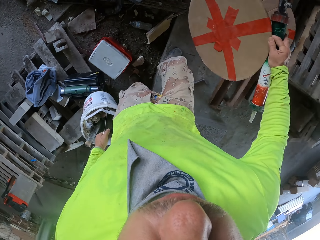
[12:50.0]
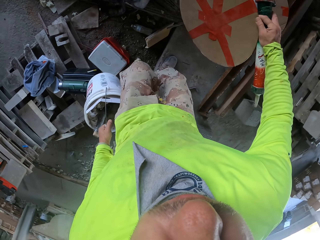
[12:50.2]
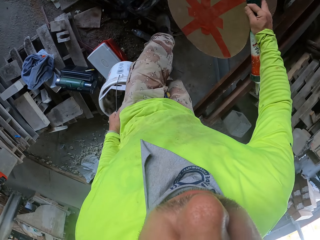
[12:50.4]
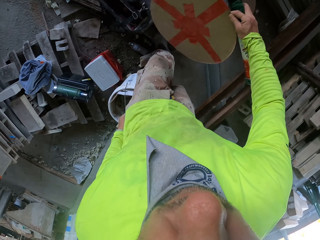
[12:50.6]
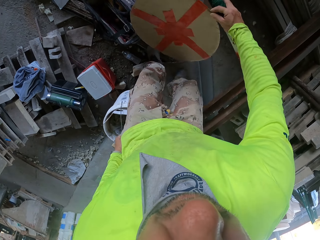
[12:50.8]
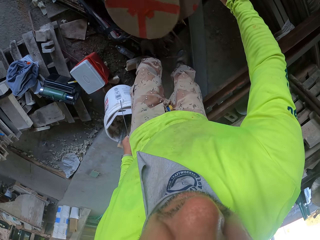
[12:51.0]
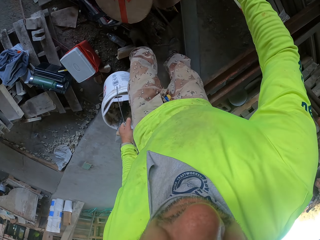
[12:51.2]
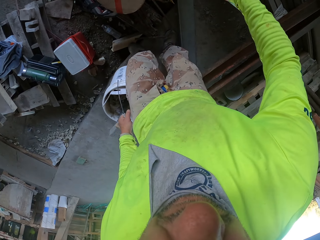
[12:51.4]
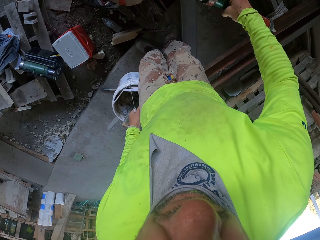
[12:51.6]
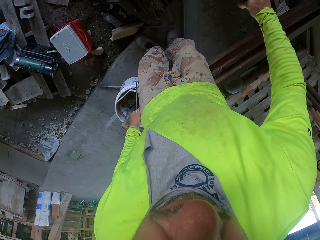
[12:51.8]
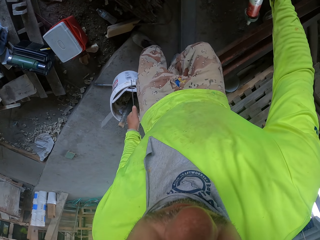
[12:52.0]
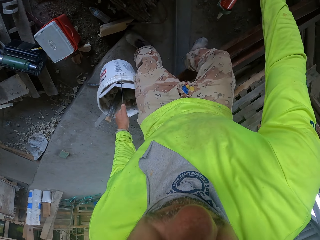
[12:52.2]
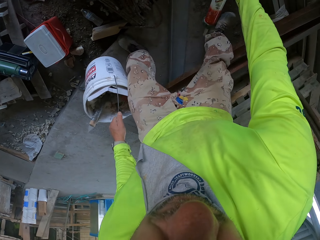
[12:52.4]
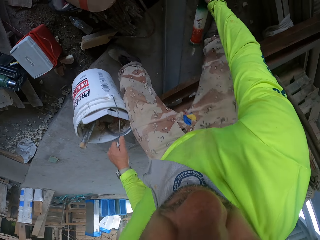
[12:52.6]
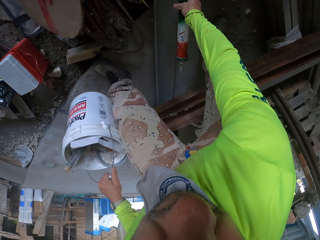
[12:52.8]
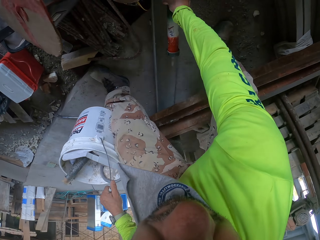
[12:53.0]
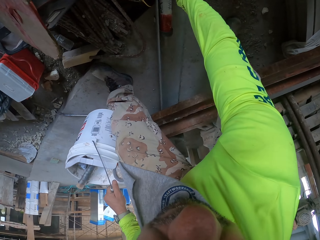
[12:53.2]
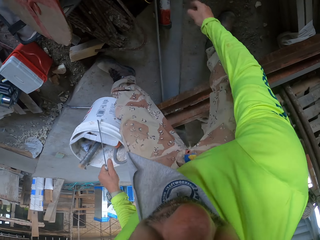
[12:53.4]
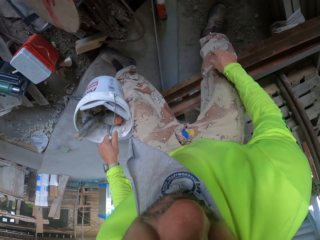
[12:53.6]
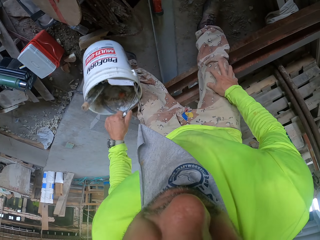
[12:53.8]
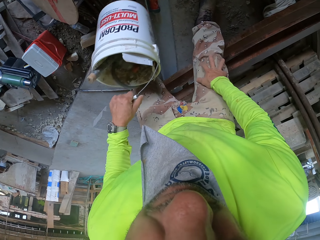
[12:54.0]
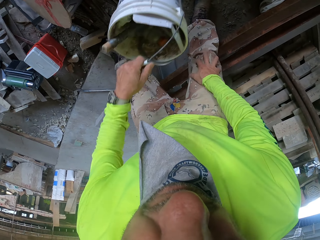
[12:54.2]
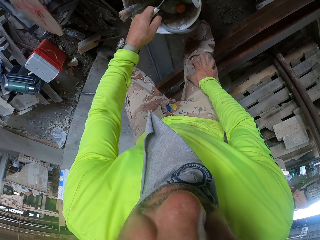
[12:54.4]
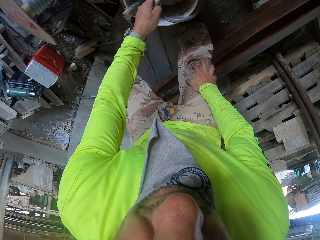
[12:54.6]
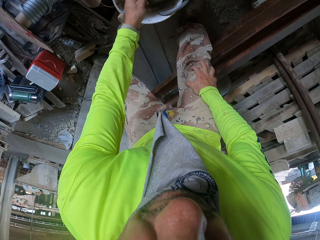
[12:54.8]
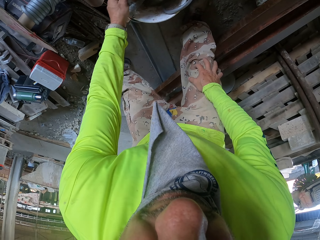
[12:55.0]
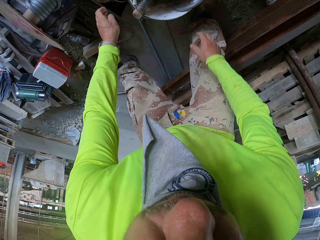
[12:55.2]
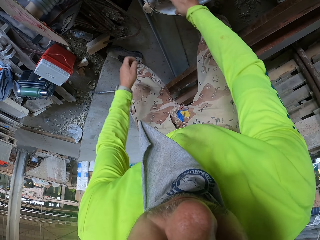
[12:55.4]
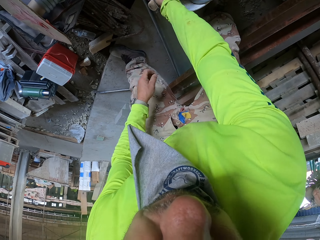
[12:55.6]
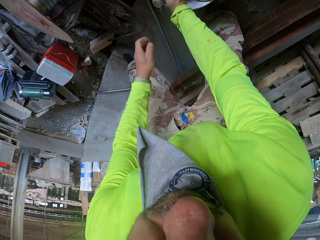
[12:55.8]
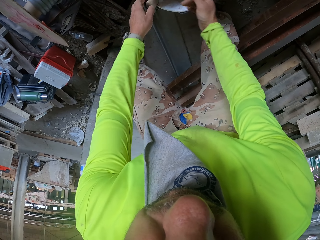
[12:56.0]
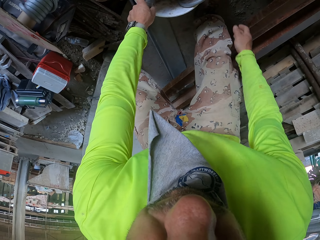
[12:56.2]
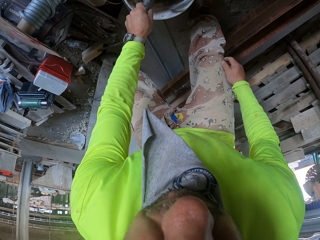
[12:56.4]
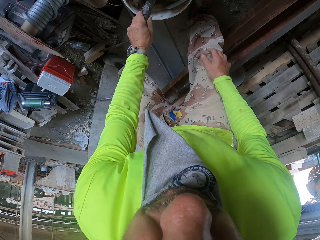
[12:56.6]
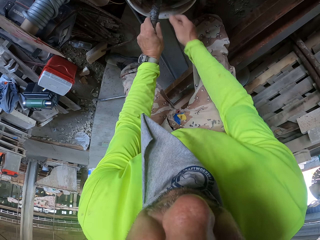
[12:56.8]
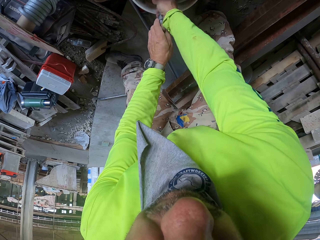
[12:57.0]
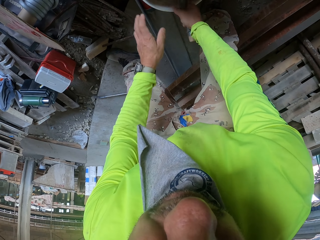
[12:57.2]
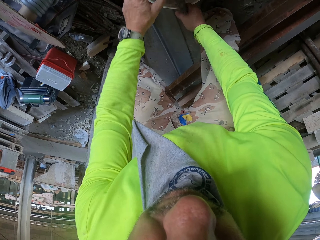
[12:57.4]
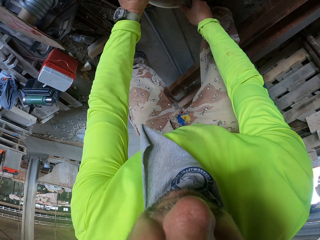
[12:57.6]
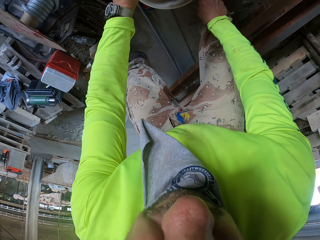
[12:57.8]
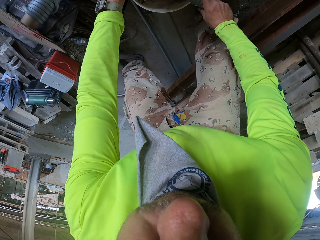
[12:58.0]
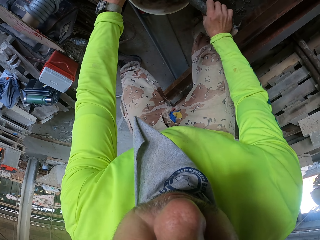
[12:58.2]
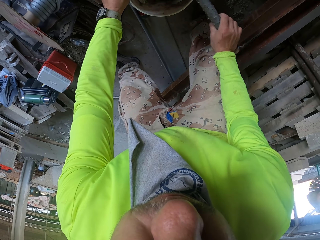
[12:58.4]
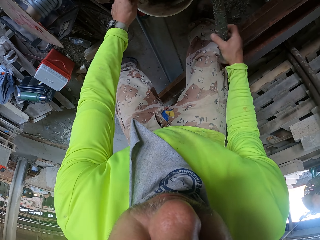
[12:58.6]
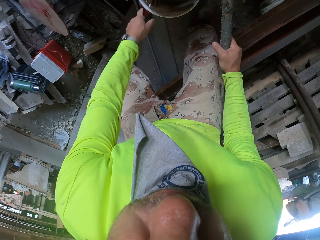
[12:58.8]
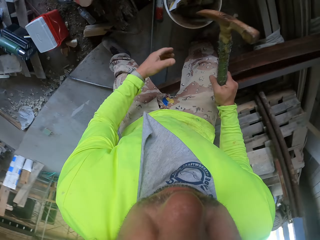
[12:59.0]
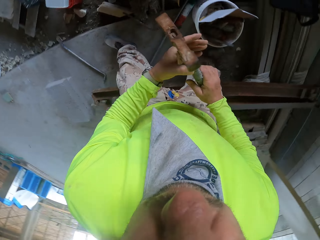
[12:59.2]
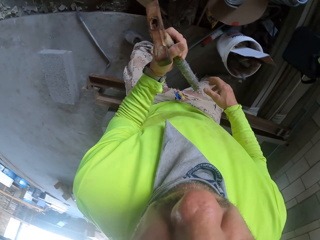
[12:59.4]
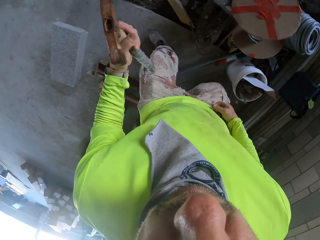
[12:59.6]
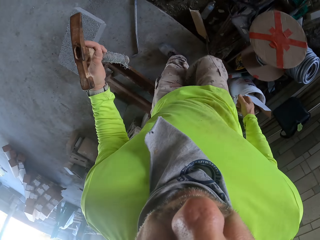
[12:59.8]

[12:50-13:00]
The camera wearer puts down the cable drum roller. They put the paint drill down. They put the bucket down. They pick up a hammer from the bucket.

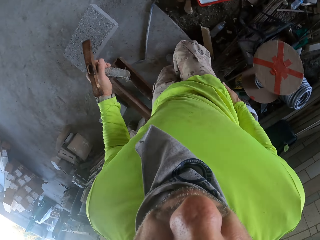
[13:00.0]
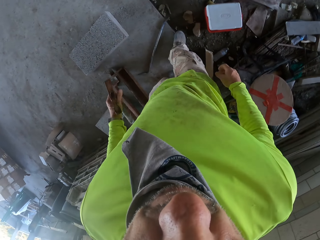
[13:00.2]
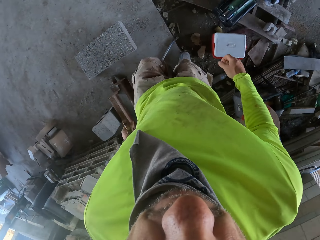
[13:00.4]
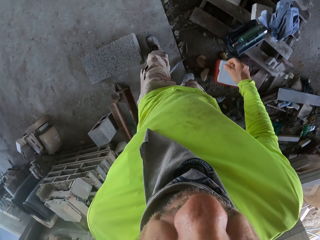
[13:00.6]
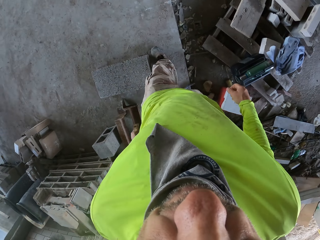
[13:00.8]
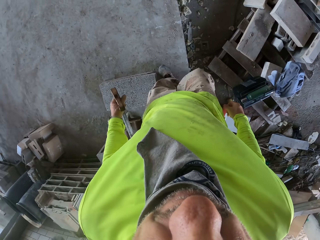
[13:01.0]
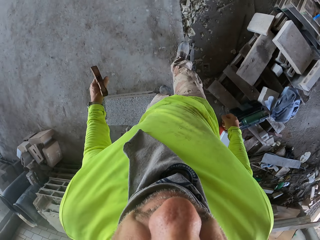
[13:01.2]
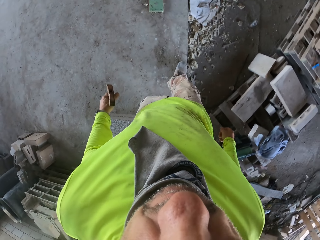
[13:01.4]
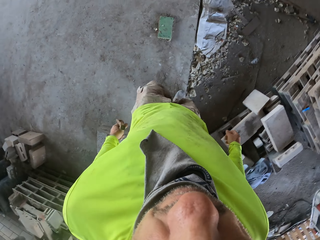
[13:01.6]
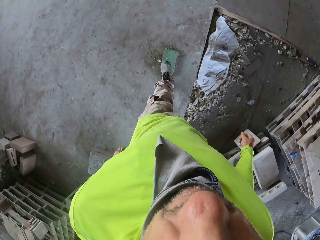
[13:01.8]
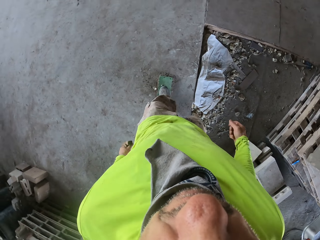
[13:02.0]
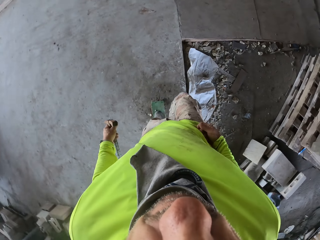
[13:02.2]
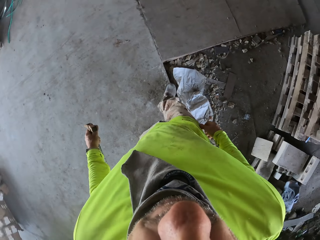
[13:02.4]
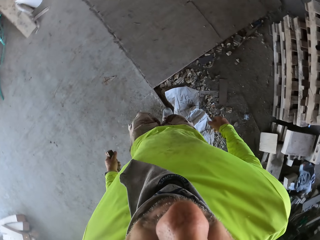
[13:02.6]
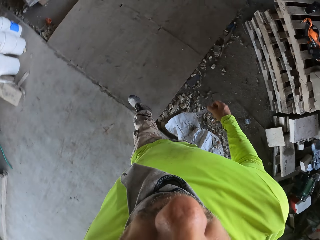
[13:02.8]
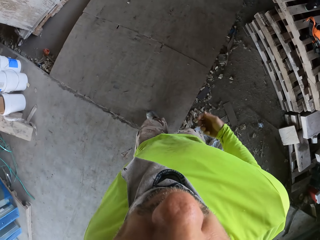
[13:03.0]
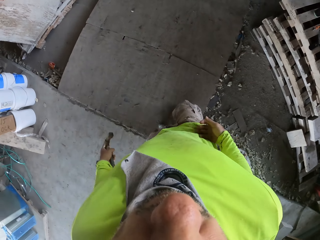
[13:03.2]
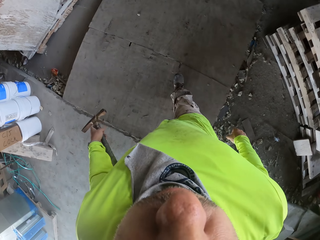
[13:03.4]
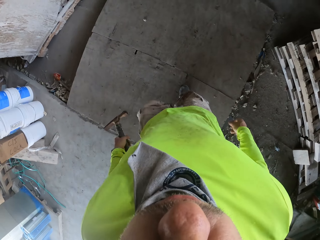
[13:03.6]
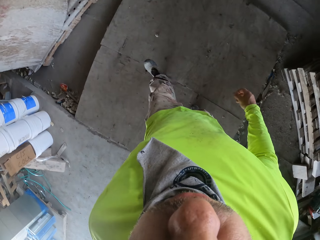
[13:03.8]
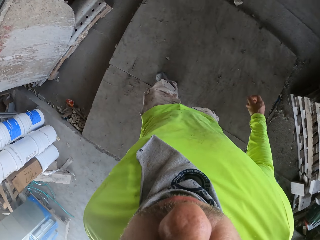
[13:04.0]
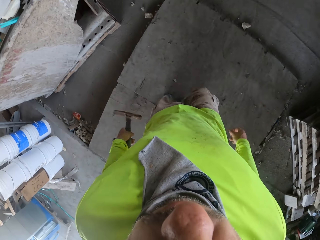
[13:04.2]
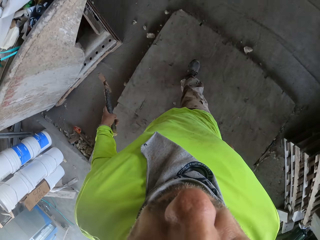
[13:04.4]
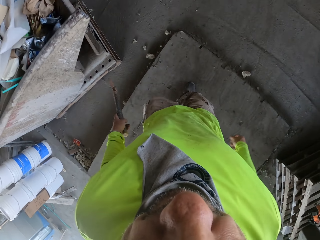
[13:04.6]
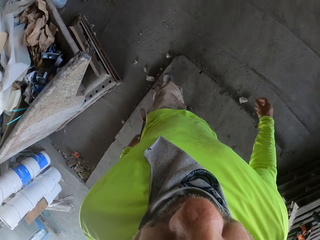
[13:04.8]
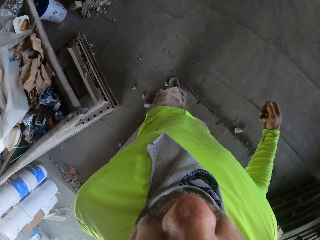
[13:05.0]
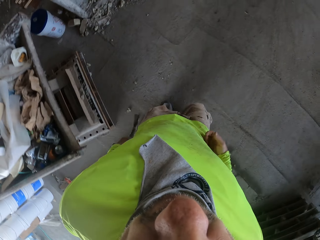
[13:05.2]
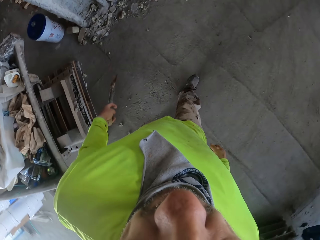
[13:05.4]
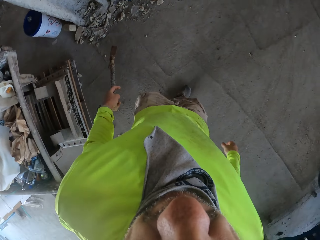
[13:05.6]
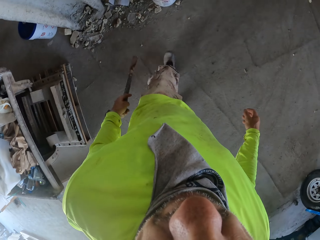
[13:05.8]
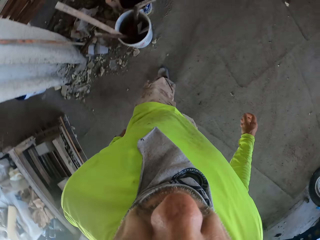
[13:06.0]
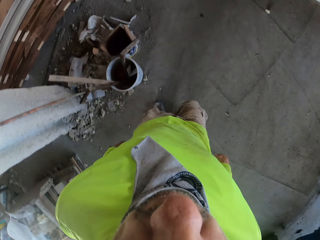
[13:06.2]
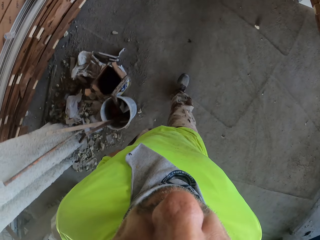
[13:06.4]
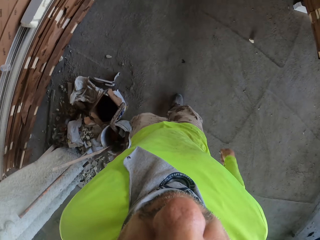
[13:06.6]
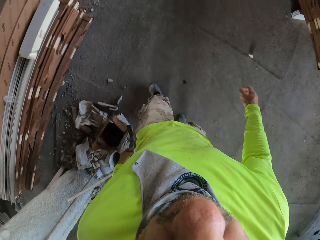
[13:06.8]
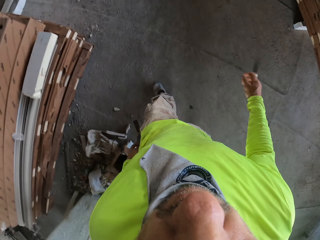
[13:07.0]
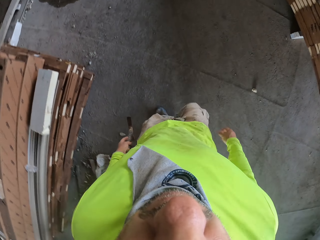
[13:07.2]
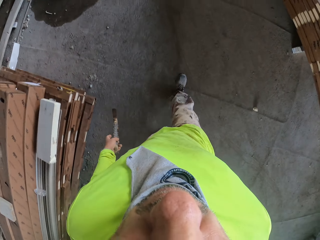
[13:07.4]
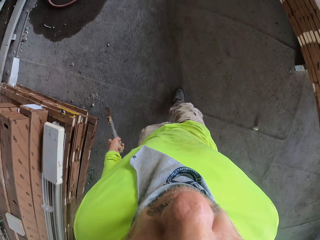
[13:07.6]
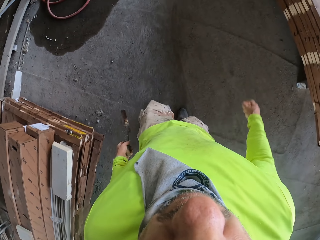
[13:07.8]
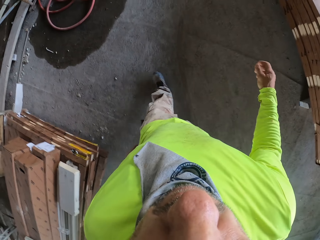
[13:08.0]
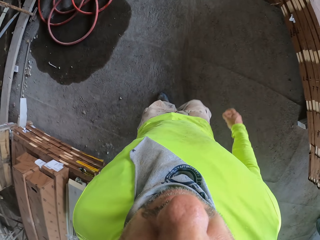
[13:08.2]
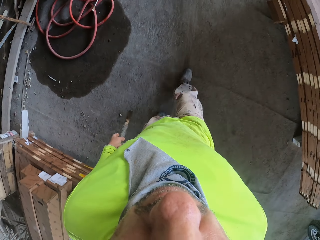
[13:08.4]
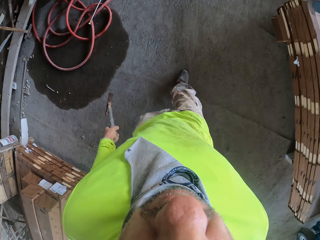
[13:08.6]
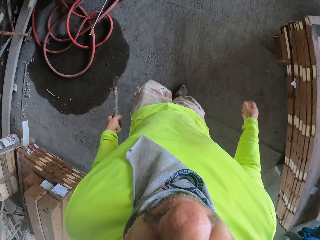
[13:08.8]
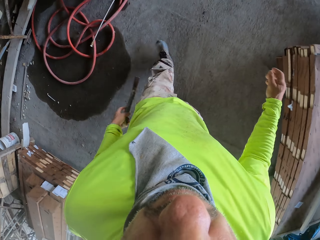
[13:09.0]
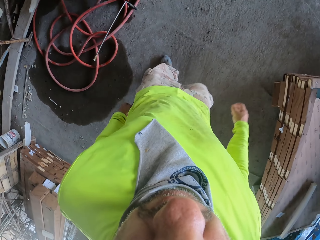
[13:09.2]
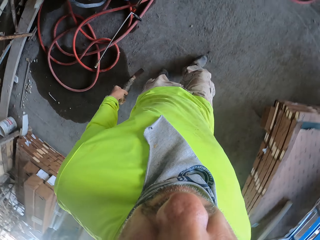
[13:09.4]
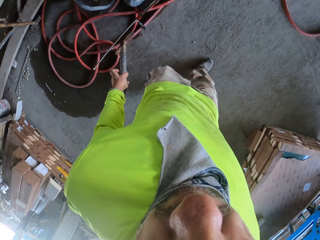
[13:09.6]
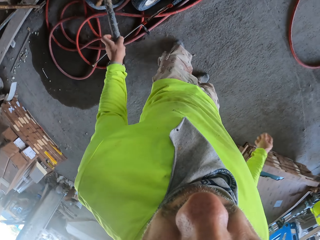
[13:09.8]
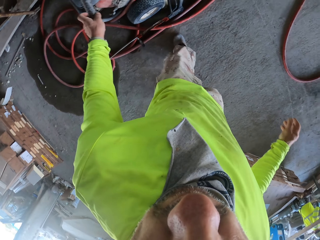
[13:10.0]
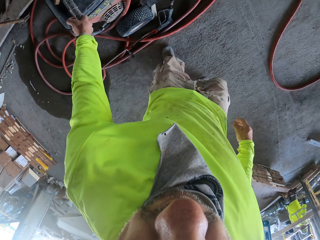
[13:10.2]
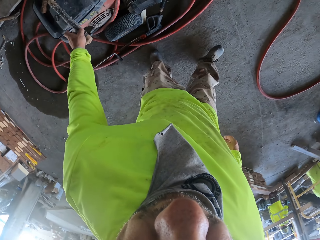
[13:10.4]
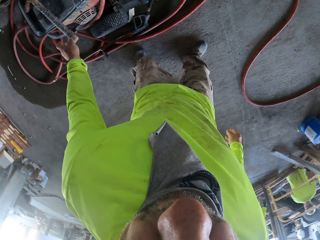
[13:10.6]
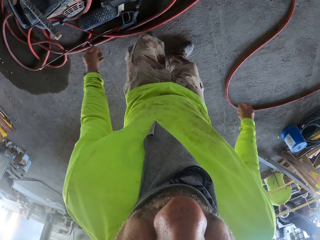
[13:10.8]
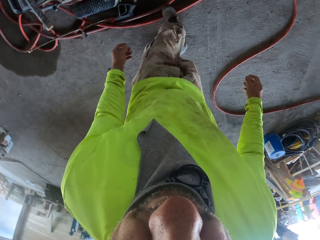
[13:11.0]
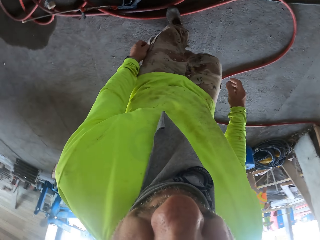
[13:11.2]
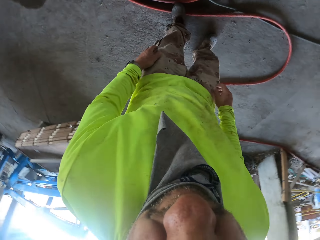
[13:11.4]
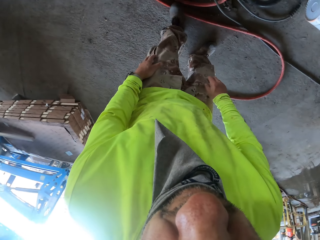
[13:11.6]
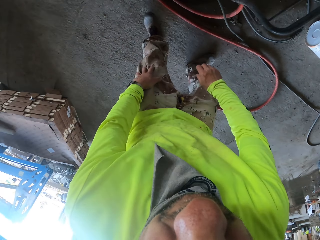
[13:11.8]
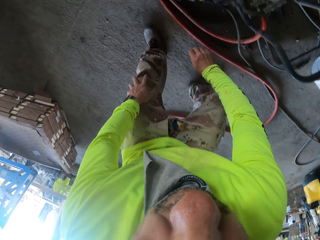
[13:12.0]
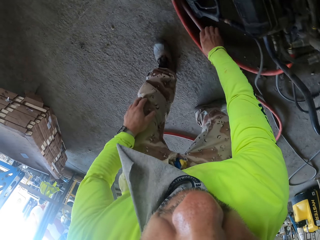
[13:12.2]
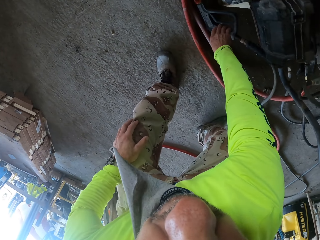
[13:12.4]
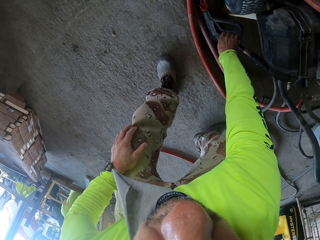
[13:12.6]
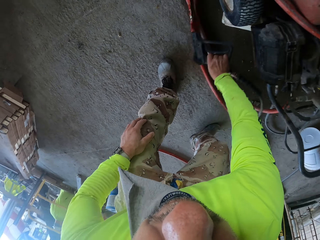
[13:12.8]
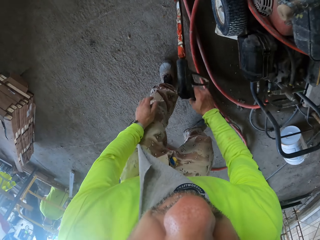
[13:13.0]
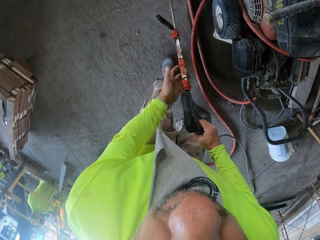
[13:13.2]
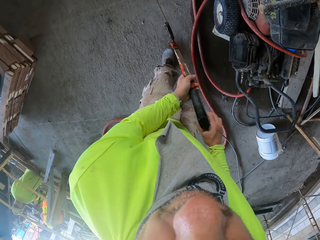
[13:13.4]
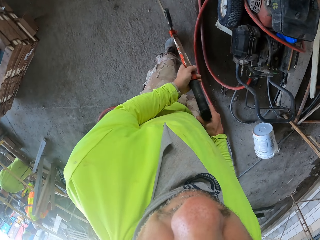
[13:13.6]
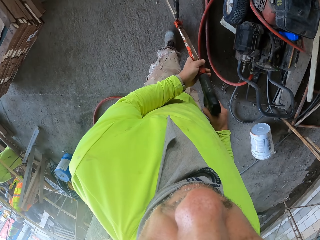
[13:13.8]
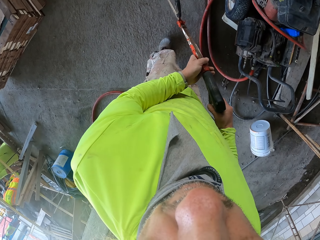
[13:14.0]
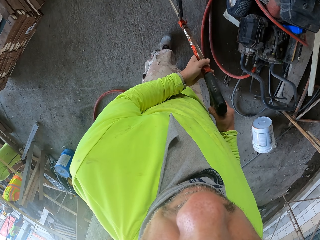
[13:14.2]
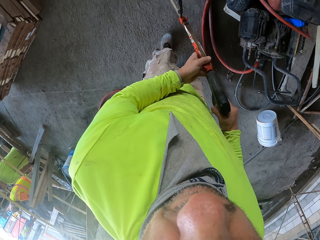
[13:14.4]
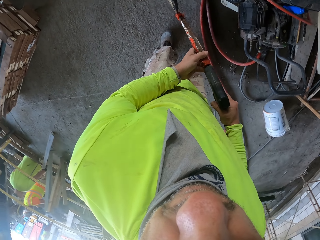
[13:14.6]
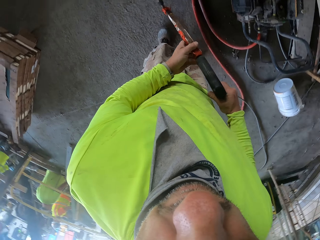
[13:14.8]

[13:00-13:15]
The camera wearer walks around the house. They wipe the hand on the cloth. They move around. They put the hammer on the generator. They pick up the pressure washer gun.
